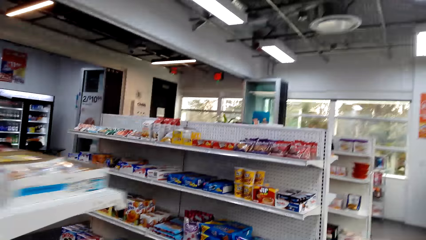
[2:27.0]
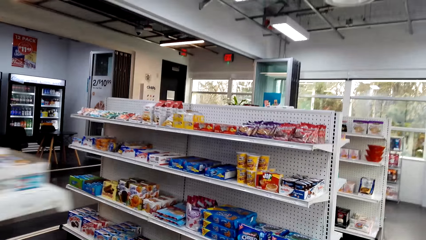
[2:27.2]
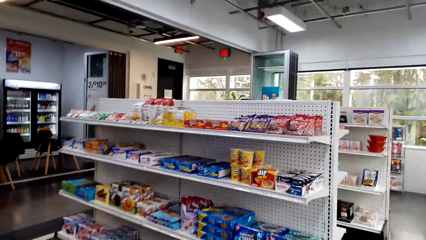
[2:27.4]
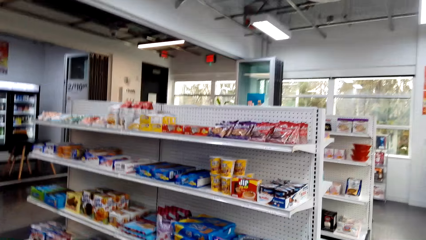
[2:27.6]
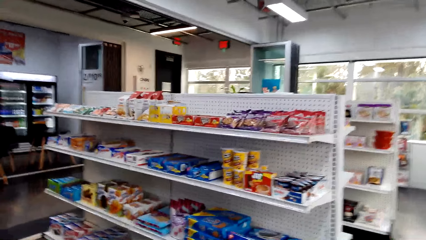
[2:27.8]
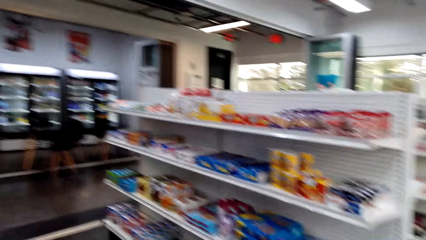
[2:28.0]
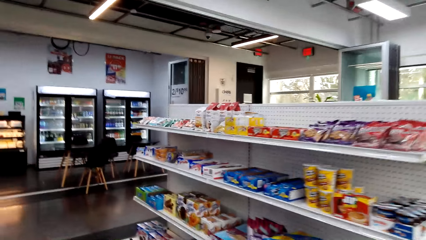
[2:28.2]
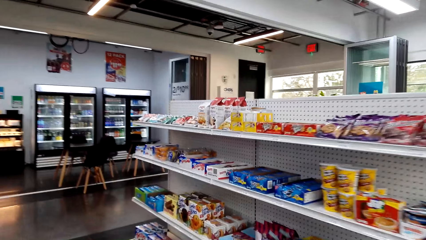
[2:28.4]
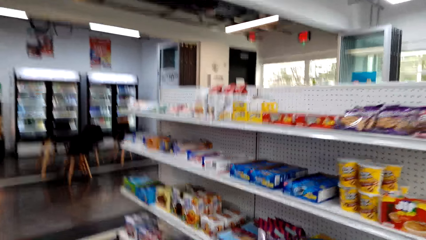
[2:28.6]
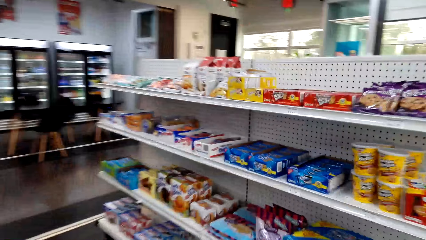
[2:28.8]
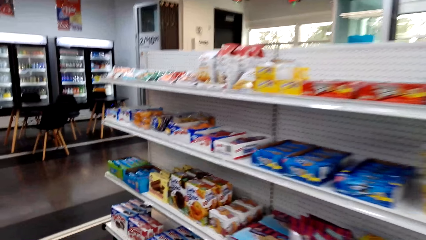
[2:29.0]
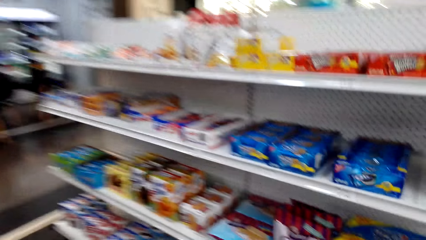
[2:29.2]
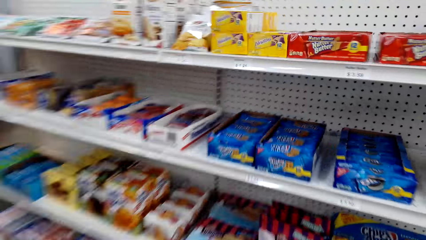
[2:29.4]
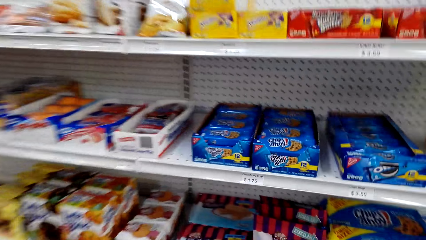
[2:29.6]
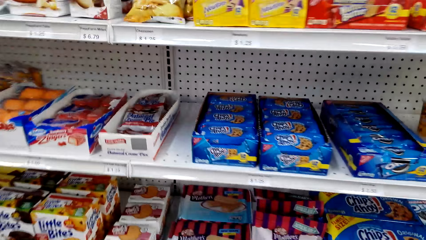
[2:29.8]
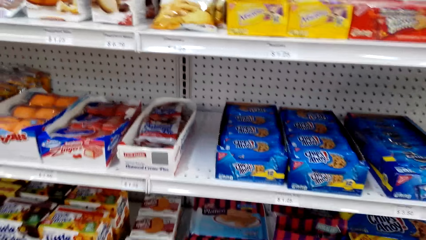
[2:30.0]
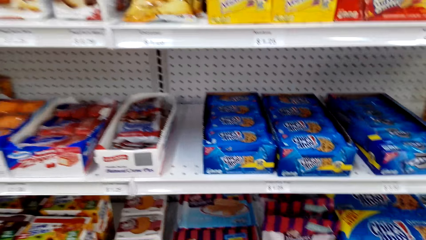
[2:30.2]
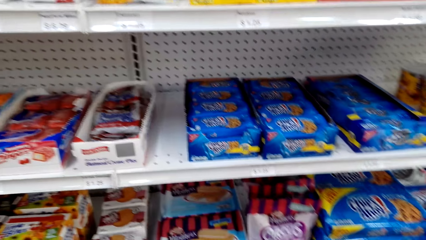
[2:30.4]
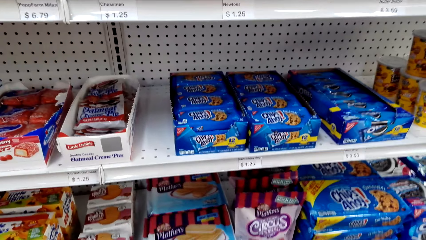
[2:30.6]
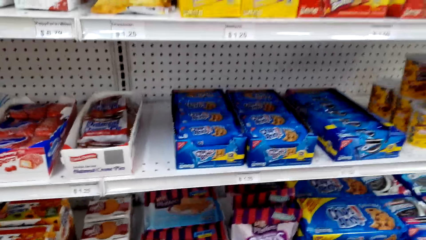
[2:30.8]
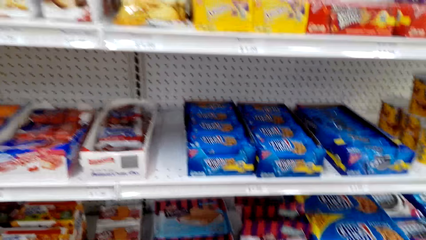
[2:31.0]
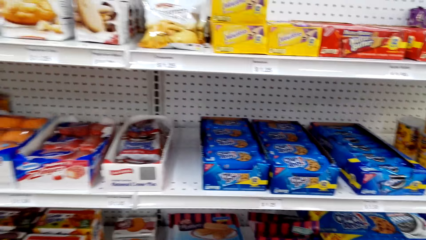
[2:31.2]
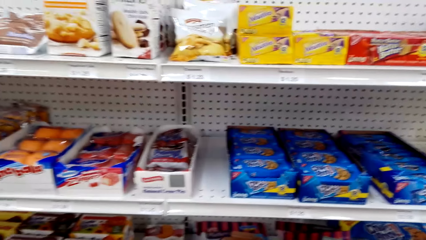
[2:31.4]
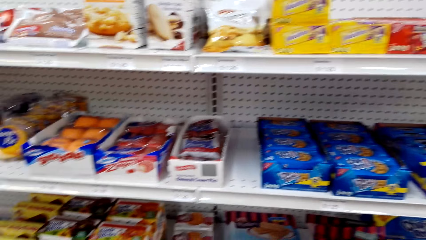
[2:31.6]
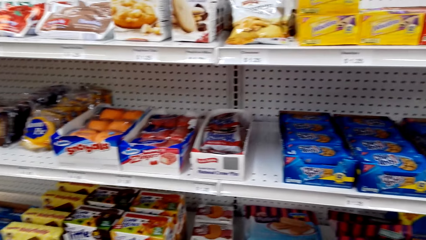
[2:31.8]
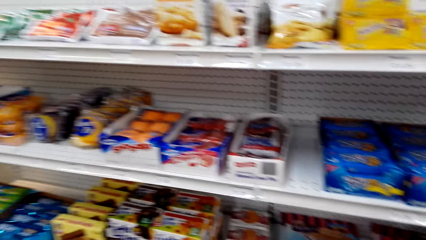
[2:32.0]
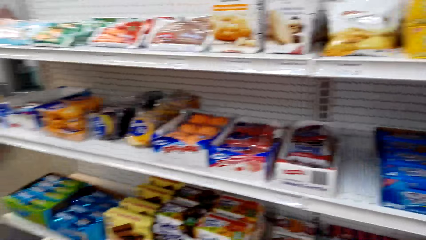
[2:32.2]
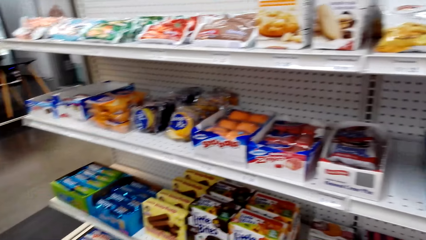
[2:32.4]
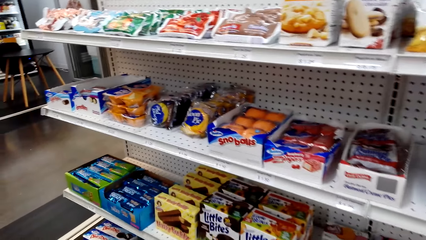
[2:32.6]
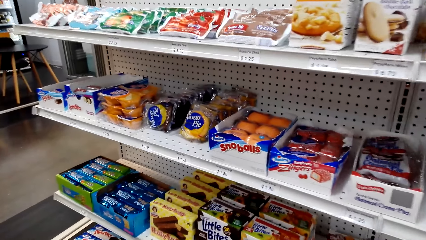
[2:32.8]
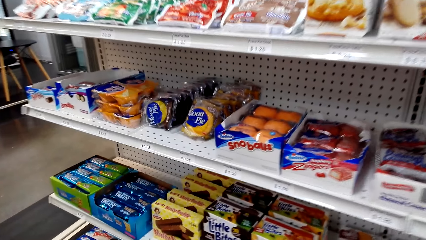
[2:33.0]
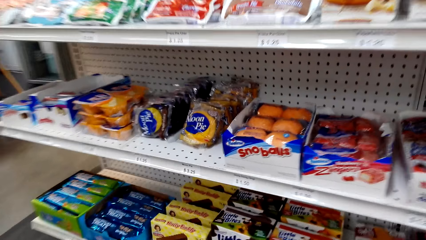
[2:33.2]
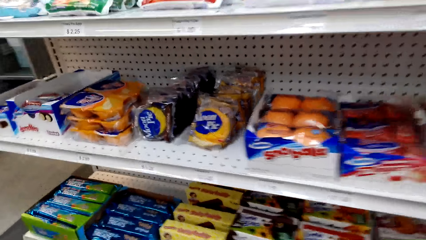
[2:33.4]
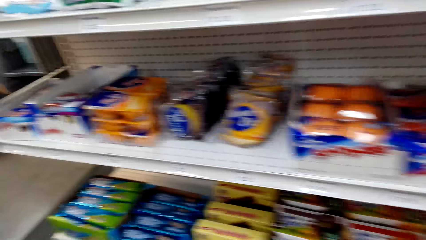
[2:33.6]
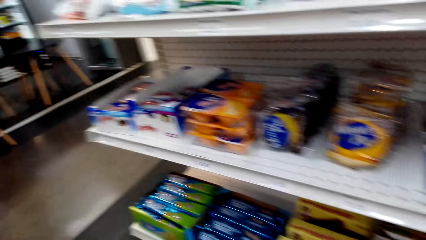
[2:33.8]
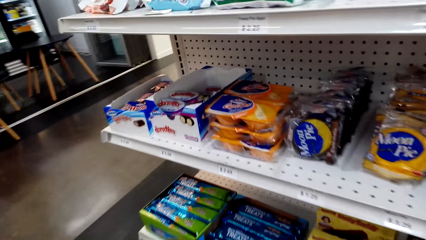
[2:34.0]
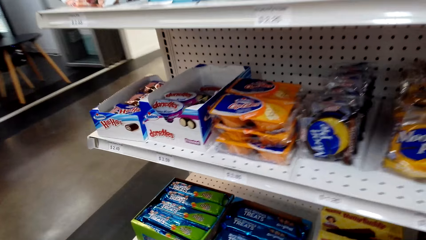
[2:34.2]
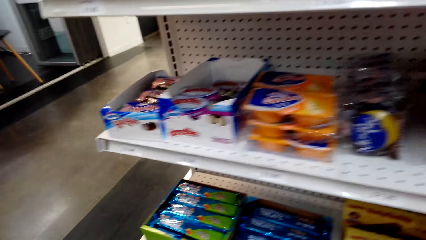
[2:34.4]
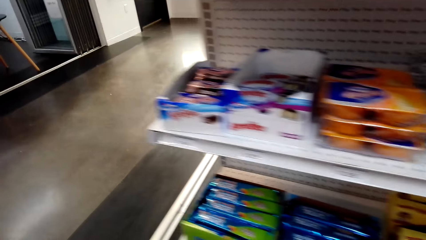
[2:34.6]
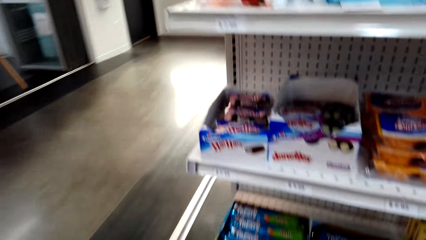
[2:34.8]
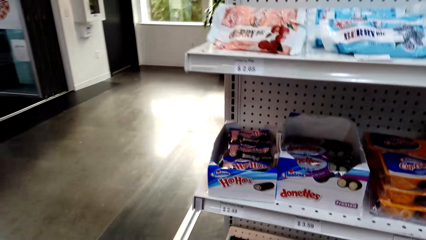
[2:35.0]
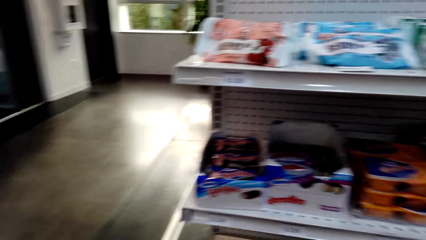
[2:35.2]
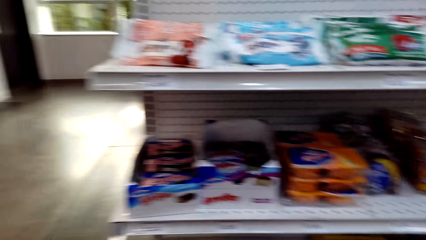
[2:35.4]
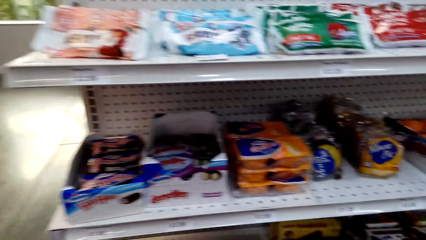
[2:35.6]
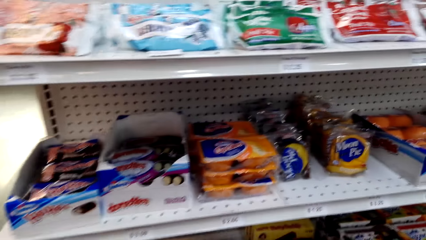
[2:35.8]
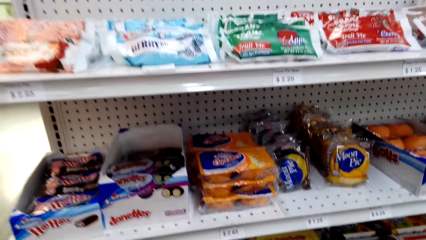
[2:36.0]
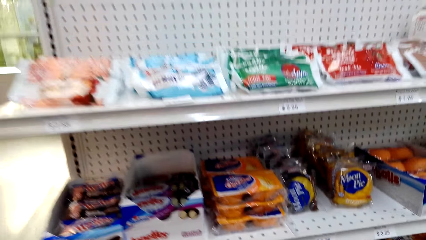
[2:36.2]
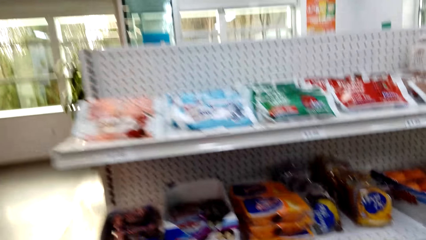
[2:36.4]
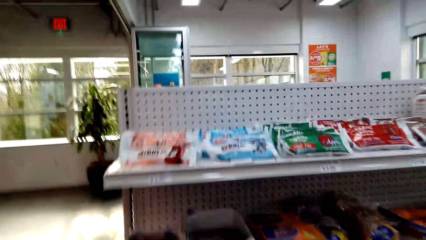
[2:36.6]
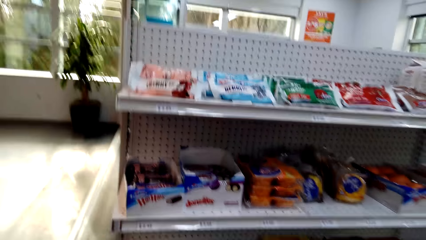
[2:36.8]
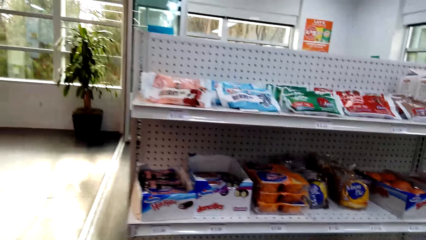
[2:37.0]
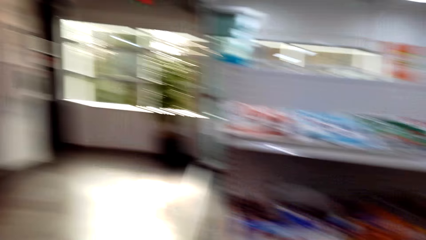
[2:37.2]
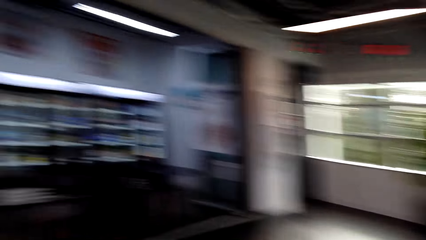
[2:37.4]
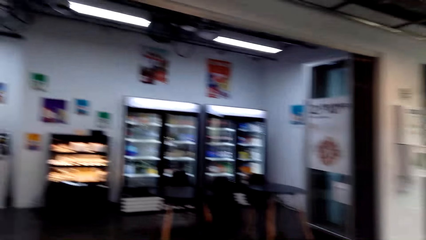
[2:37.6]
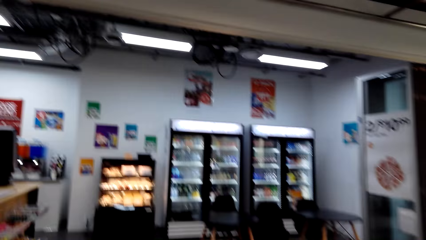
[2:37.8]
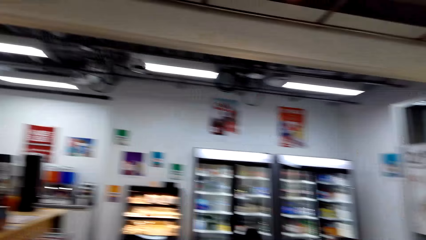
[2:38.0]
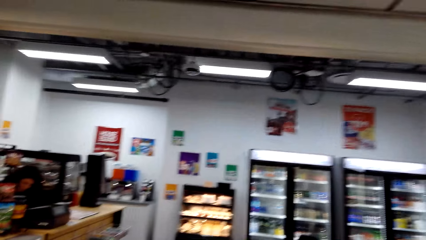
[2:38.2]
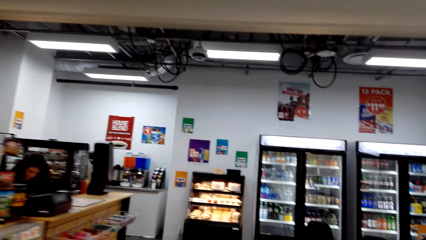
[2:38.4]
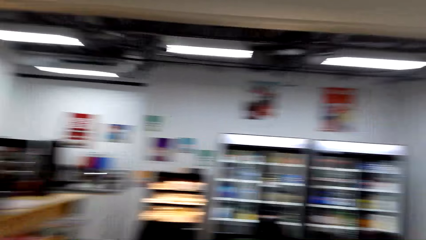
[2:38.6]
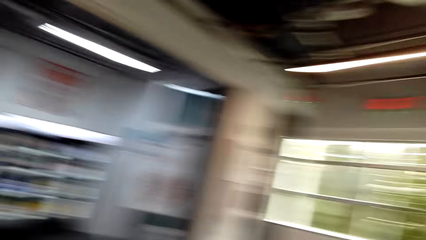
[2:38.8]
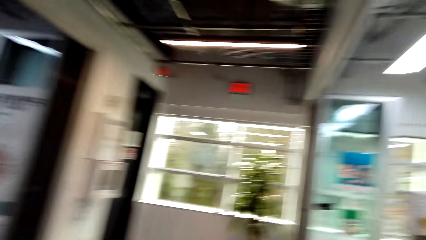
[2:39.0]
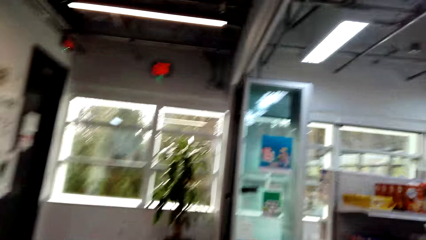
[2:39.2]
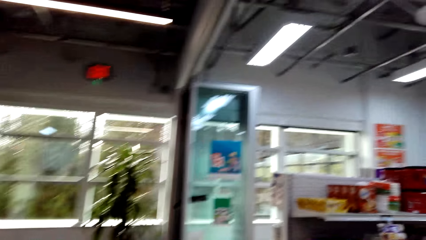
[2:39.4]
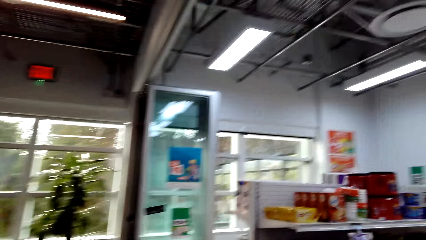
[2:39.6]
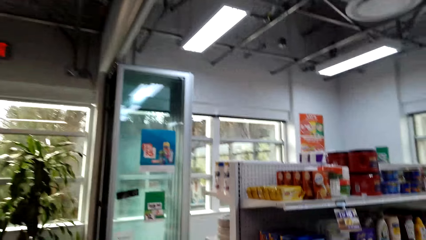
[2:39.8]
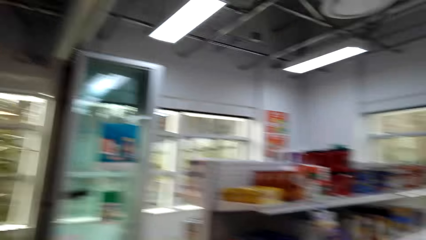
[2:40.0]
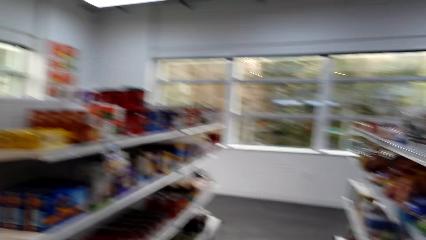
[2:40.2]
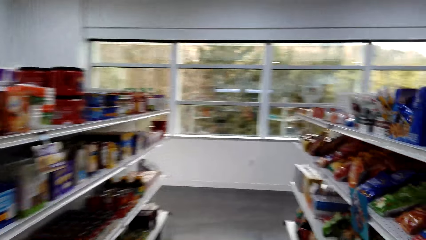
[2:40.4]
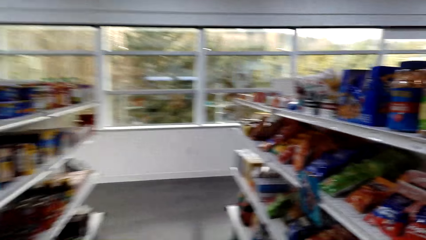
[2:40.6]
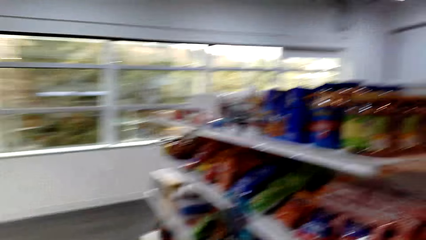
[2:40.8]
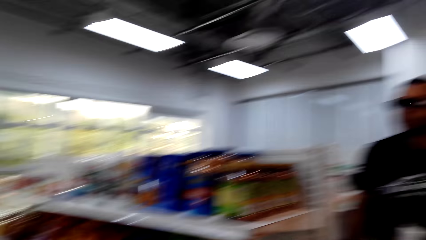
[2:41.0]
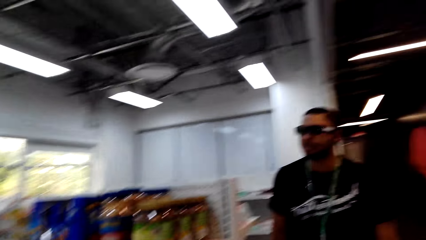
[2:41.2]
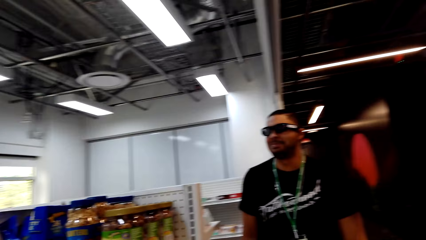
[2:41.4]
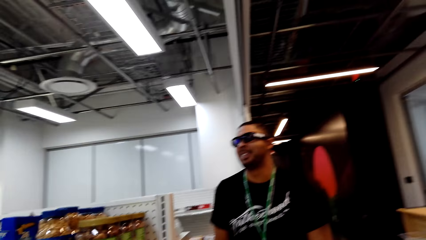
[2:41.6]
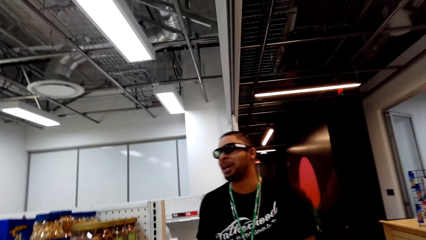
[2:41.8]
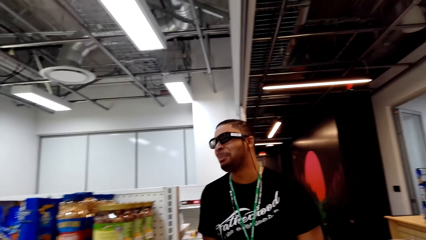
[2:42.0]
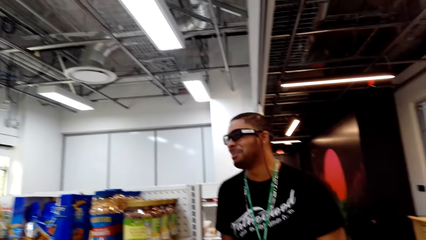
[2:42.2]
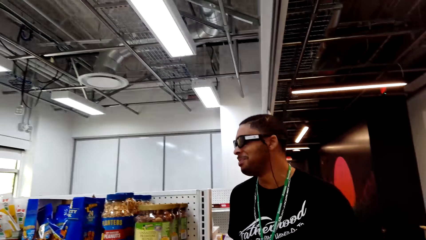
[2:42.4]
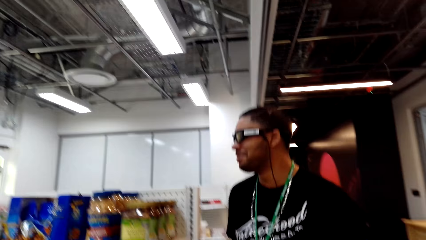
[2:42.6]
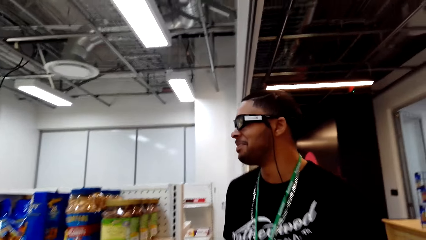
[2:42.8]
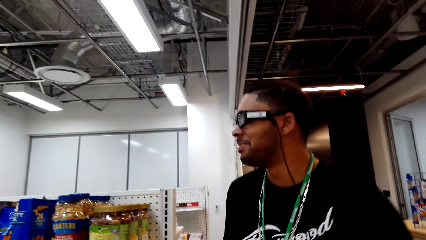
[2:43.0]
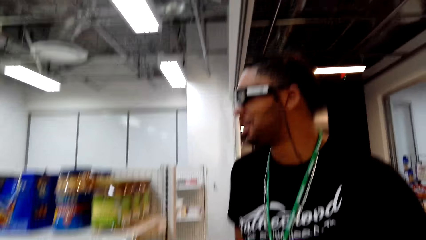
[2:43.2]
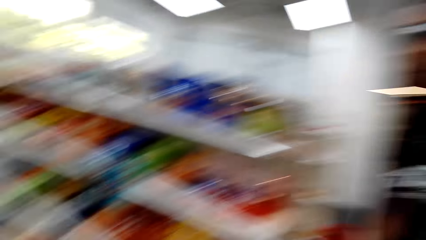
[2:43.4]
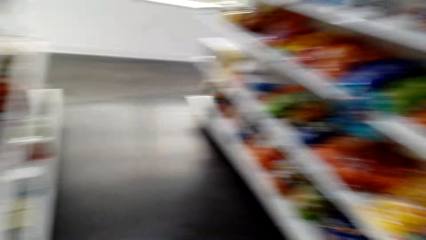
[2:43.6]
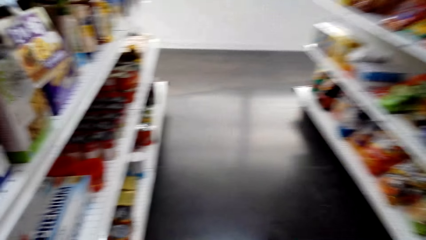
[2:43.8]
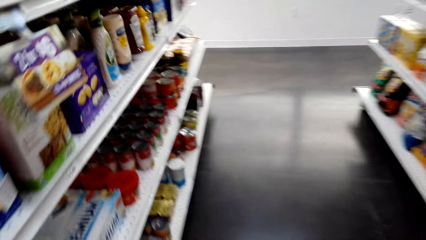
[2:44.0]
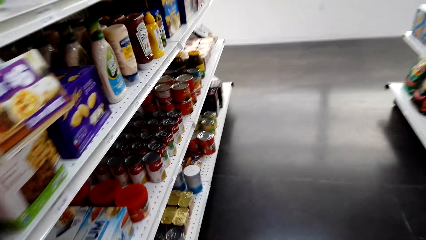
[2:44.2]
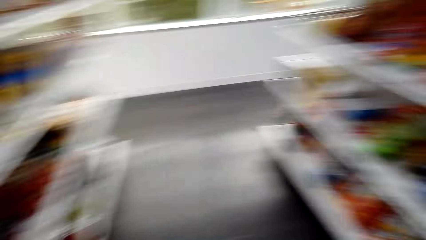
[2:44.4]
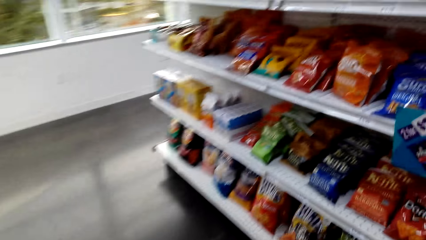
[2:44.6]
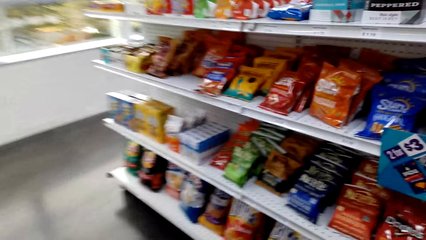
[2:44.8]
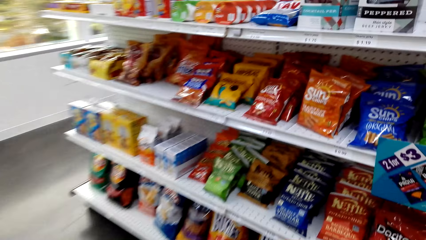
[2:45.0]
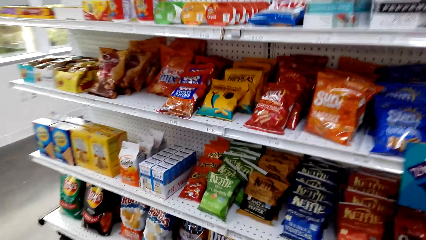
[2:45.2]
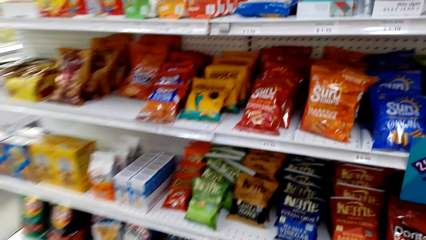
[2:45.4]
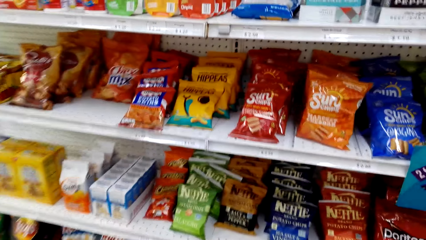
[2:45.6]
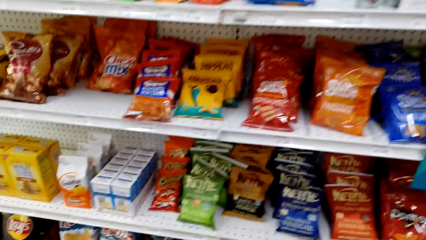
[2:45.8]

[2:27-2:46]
The camera wearer looks at items in the shelves. They walk around the supermarket.
